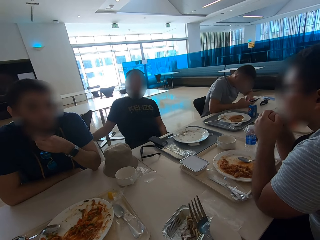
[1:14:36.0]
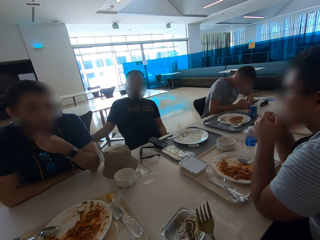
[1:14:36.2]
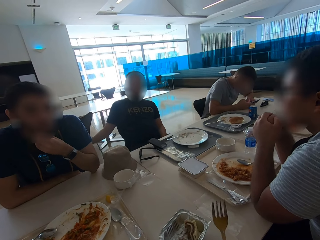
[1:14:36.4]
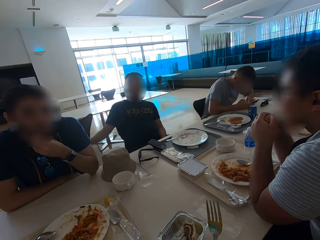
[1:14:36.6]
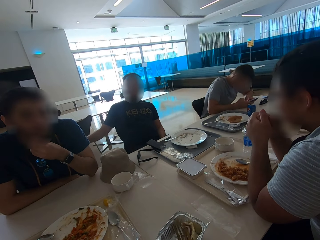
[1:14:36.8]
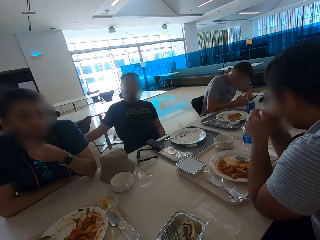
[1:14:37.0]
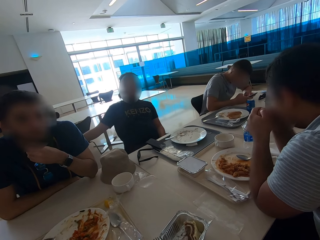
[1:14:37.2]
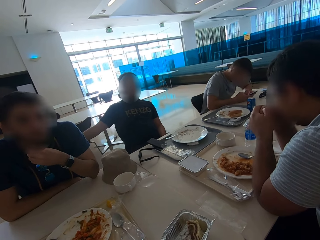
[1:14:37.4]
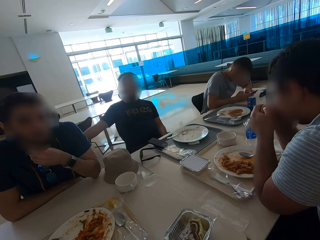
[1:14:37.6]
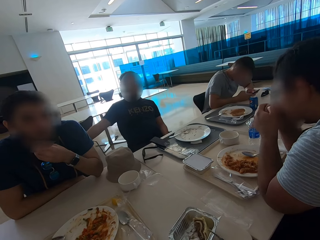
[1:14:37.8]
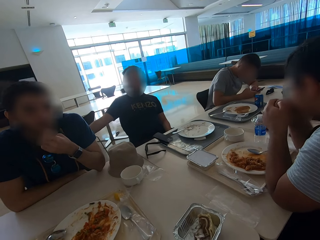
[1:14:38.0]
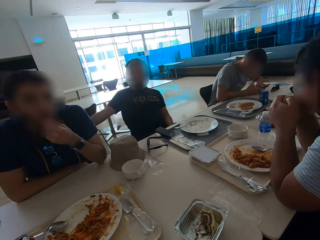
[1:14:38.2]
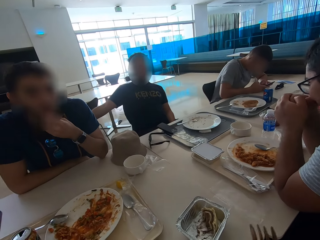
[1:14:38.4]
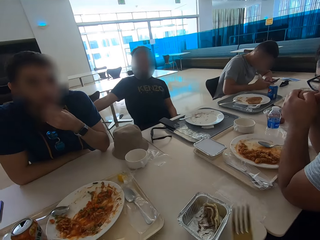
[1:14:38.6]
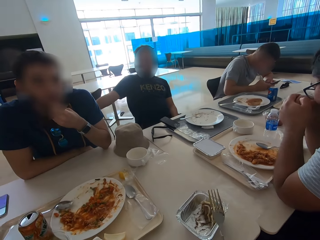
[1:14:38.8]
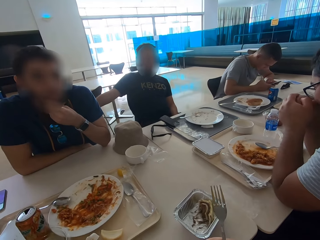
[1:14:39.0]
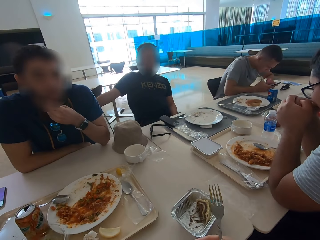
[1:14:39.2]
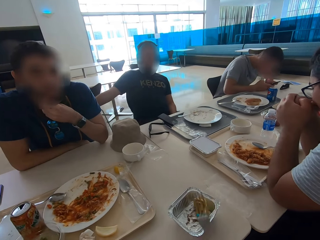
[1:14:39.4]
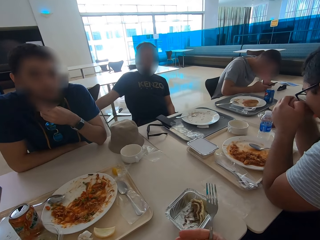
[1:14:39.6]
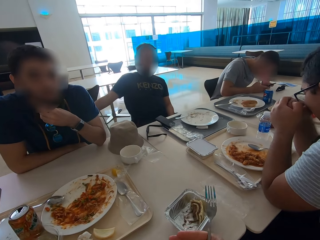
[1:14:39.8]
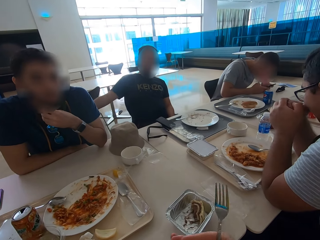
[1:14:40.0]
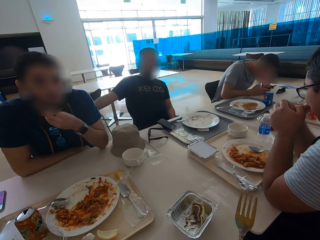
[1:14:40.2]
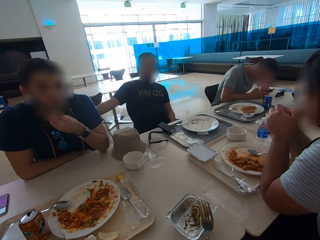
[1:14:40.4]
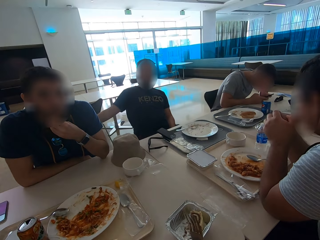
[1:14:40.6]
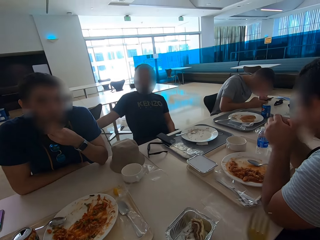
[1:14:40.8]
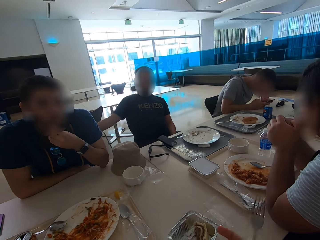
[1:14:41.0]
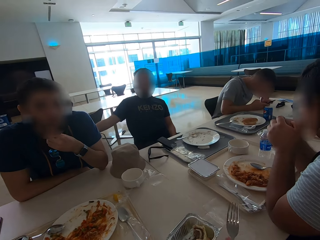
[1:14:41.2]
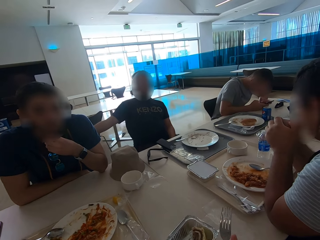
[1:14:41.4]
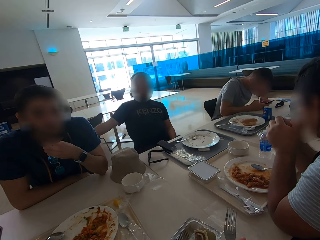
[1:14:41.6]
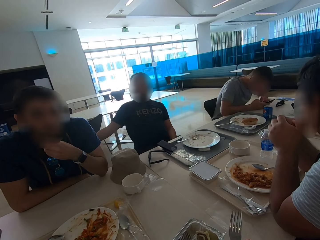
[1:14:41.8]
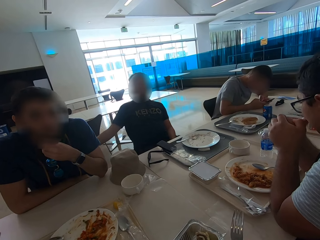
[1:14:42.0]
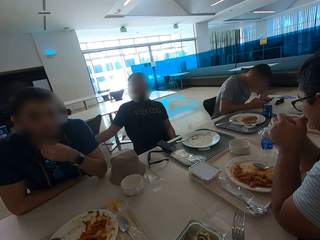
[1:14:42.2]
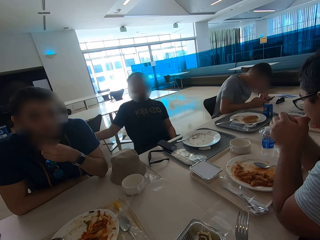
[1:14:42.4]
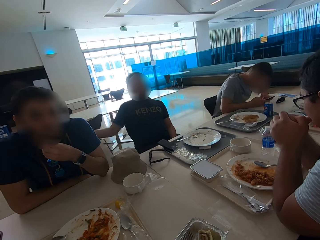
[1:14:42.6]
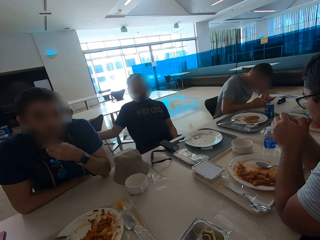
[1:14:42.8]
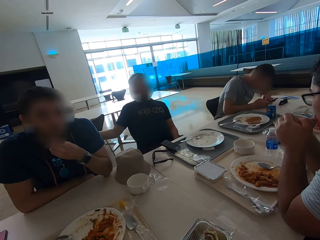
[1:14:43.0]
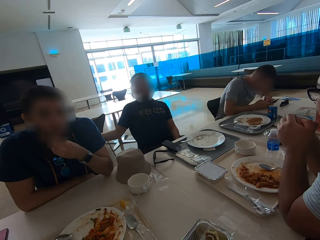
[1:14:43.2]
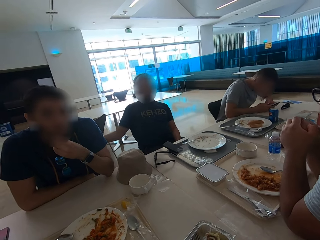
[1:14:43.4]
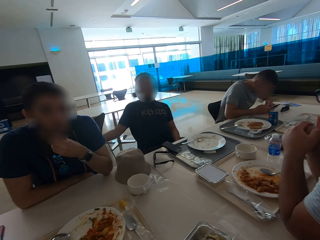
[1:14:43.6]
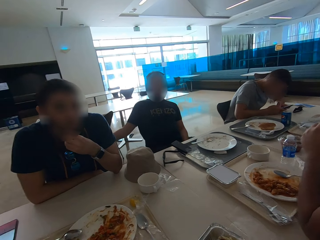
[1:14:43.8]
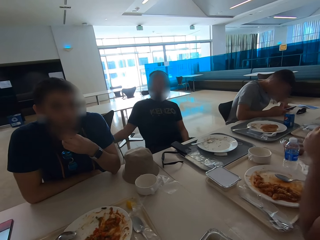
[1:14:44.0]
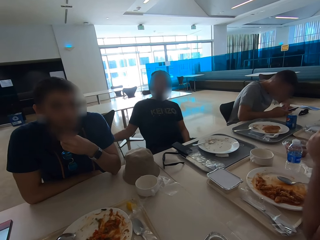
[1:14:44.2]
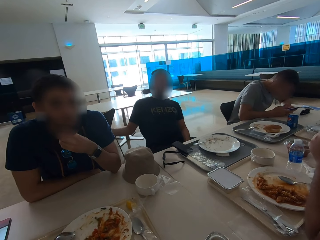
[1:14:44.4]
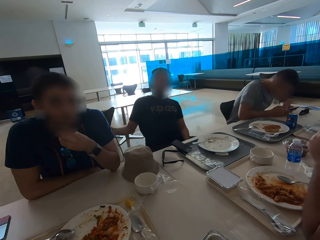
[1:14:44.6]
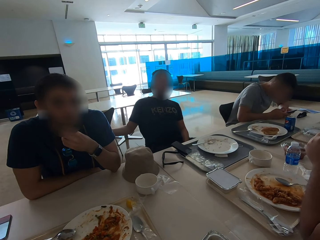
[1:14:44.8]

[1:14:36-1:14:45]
A man places a hand on the chair. The camera wearer looks around. The man moves a hand. Another man scratches his nose with his hand. The camera wearer uses gestures. They look around.

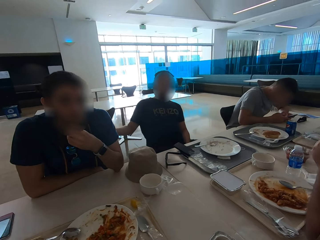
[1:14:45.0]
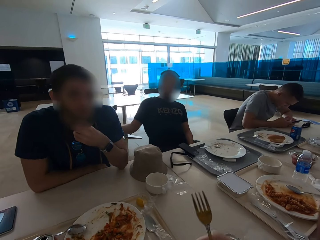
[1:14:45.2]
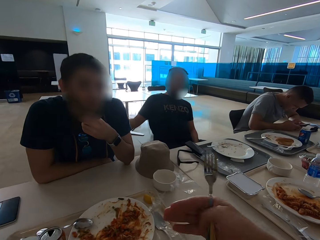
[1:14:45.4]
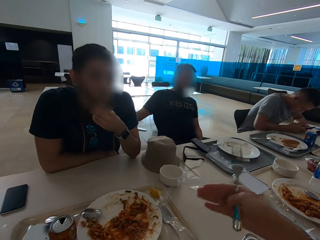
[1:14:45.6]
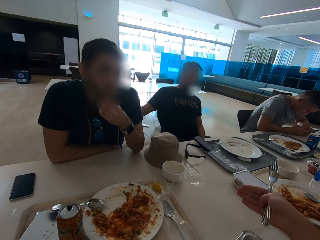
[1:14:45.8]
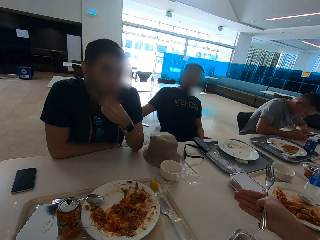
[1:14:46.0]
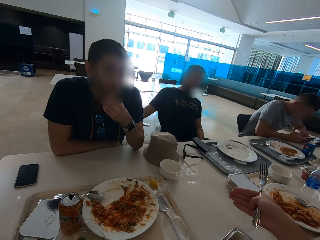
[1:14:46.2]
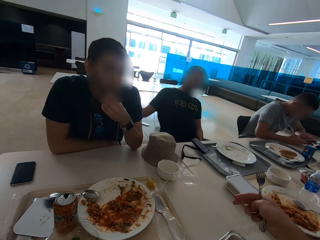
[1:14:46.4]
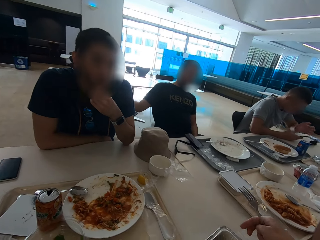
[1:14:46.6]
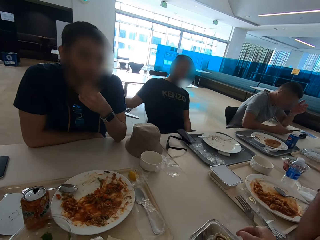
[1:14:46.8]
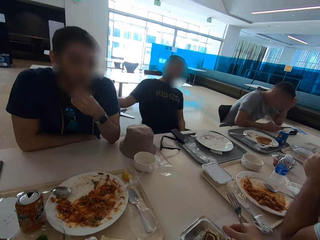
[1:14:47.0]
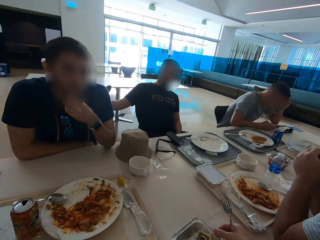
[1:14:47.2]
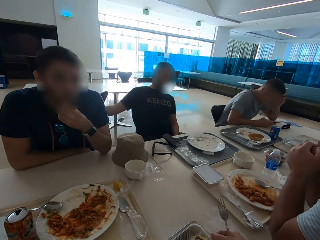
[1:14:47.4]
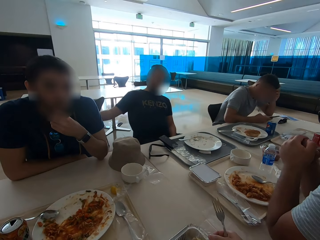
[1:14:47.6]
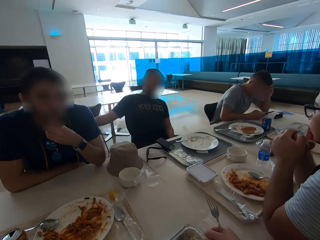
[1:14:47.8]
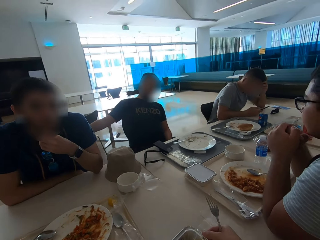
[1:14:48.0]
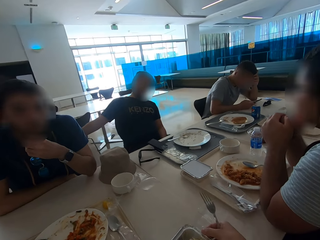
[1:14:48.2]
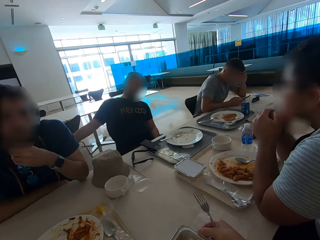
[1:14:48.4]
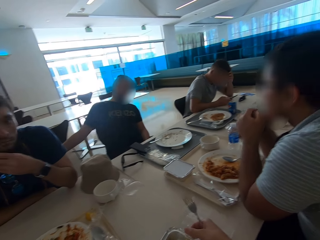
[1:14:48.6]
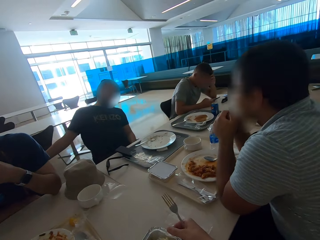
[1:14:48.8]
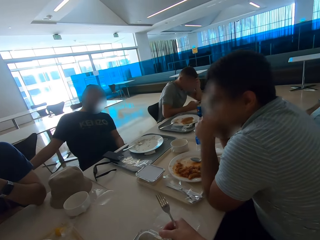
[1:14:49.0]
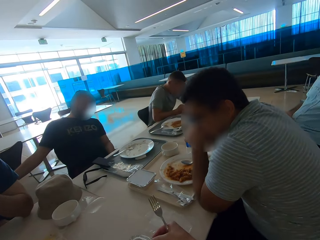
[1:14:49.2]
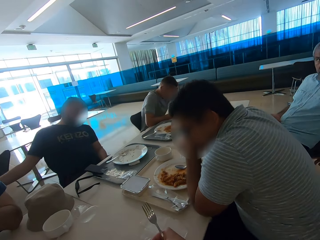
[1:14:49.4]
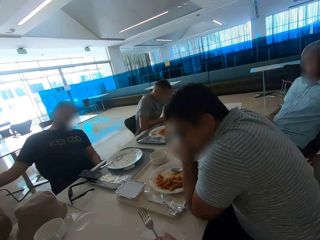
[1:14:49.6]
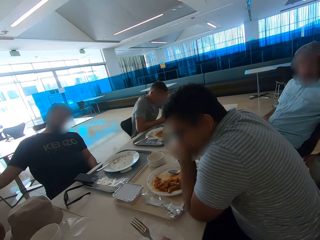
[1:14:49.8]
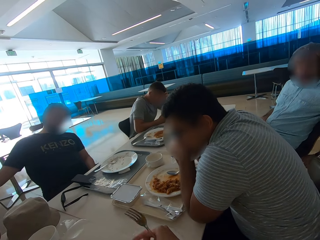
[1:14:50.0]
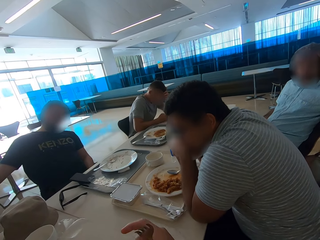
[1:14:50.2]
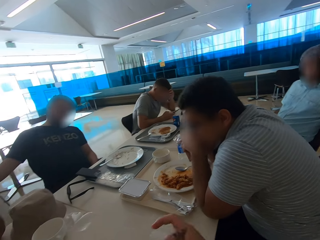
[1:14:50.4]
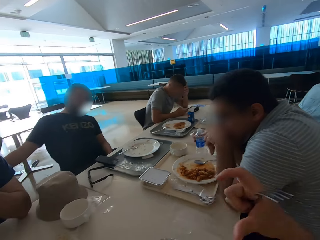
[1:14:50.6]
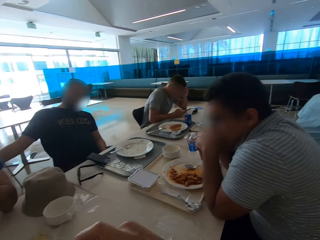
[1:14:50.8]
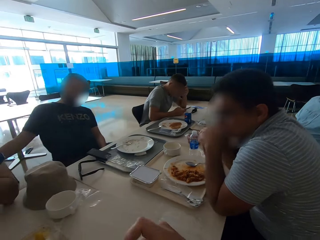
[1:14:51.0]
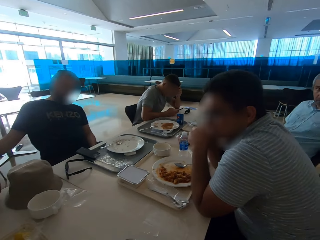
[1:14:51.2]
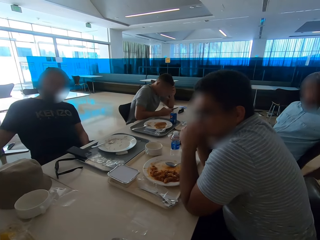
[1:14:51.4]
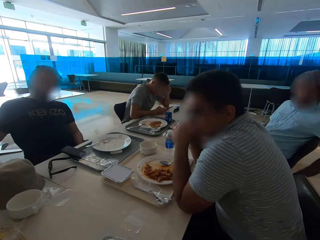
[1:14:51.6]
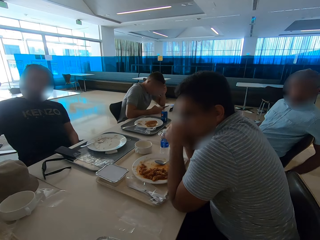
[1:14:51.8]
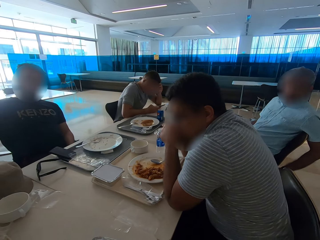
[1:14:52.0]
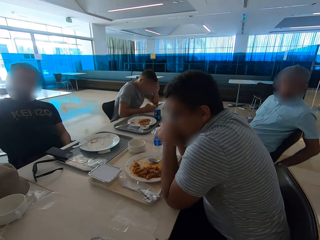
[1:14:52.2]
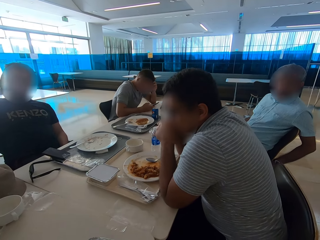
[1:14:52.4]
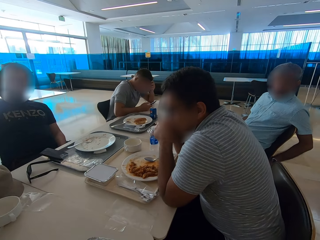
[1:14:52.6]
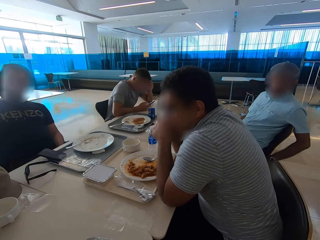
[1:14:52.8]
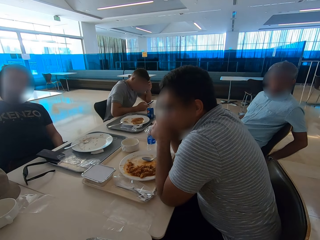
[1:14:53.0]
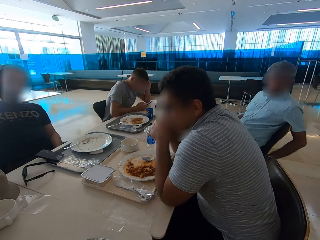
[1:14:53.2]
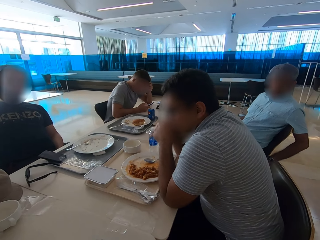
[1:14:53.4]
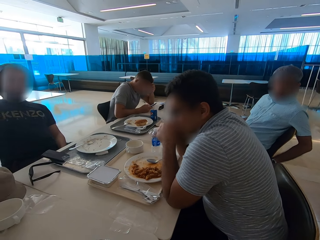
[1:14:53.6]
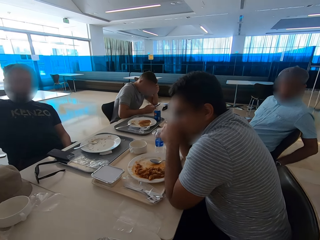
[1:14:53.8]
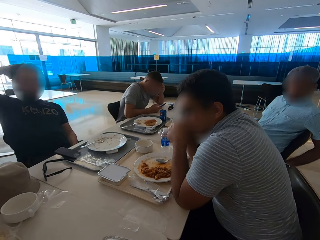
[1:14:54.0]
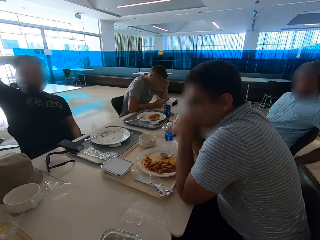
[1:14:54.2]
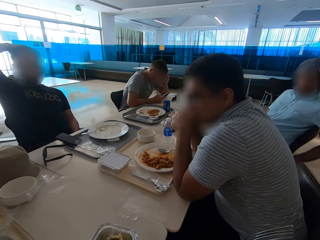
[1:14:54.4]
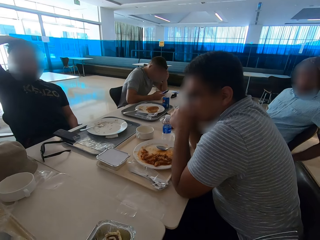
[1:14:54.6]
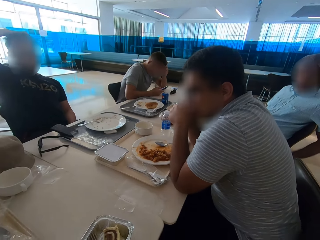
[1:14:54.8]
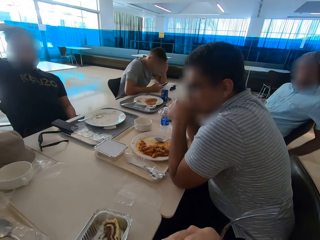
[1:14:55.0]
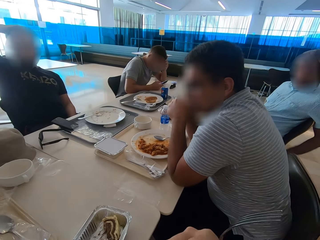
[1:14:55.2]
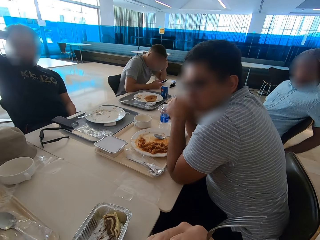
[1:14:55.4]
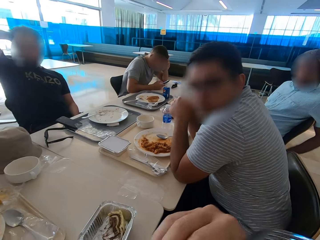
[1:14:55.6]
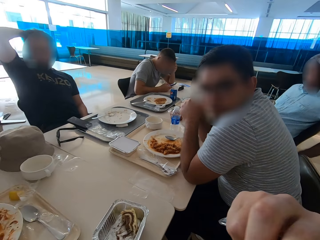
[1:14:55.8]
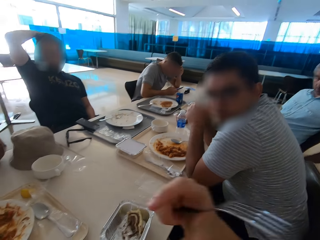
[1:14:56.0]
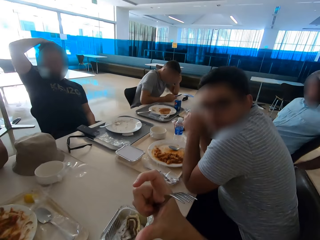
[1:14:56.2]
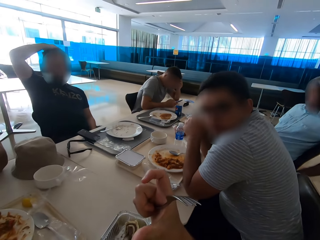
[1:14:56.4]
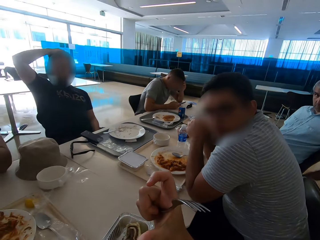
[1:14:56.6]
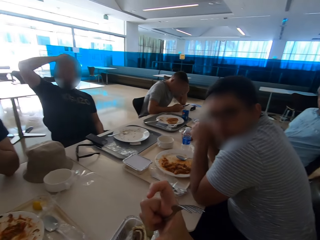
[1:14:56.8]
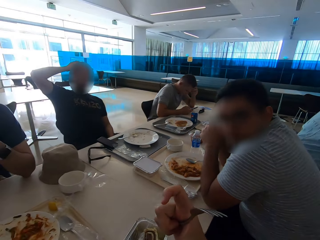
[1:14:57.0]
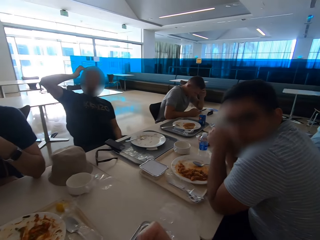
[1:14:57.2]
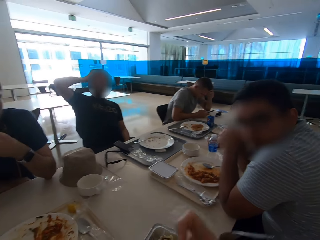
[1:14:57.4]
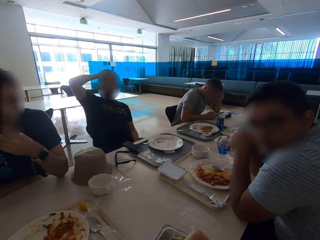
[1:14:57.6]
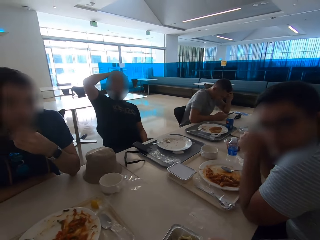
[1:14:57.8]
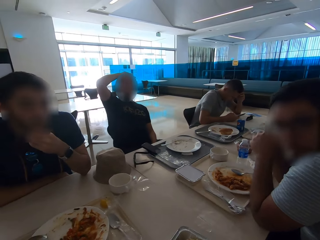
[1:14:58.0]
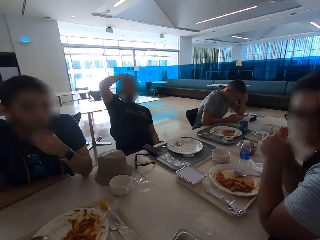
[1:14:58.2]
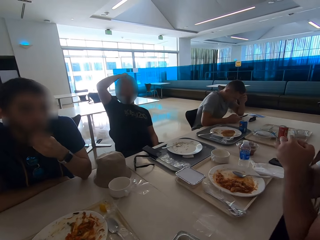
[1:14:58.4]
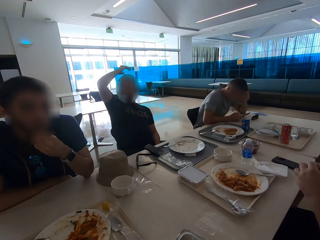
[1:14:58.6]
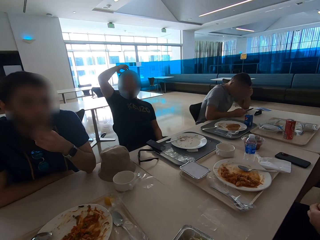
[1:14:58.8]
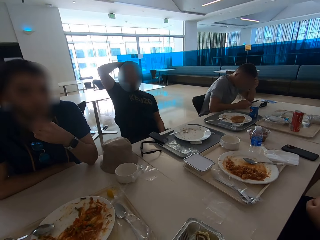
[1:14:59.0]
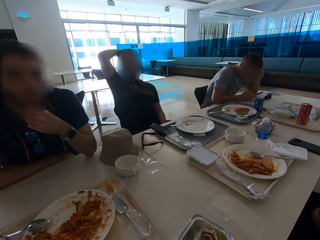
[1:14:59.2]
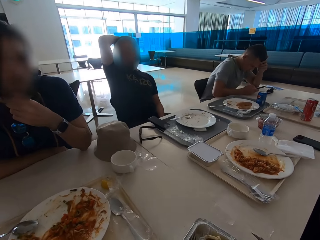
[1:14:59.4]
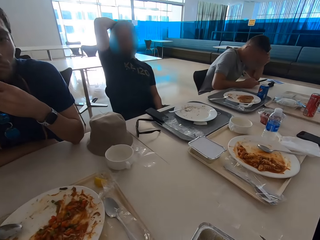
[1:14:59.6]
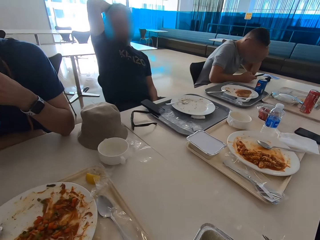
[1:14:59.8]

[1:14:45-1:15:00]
The camera wearer uses gestures. A man places a hand on the face. Another man sits close to the camera wearer. The camera wearer moves a dish on the table. The first man operates a mobile phone. The camera wearer looks around. The second man moves around. A third man sits close to the second man. A fourth man touches the back of his head. A fifth man scratches his head. The camera wearer gestures with the right hand. A sixth man sits close to the fifth man. Another man touches his beard. The second man moves backwards. The camera wearer looks around.
